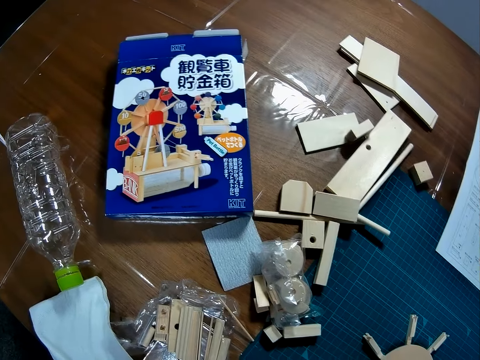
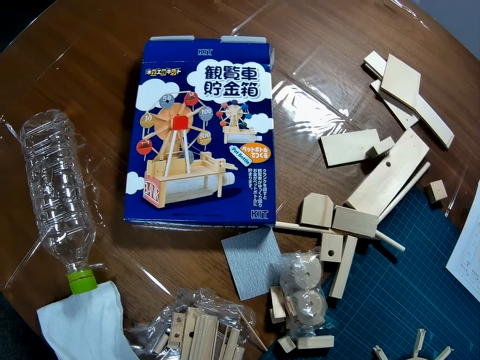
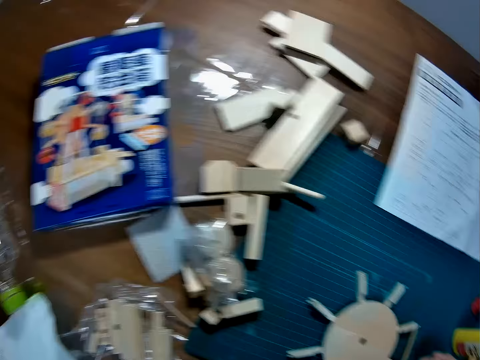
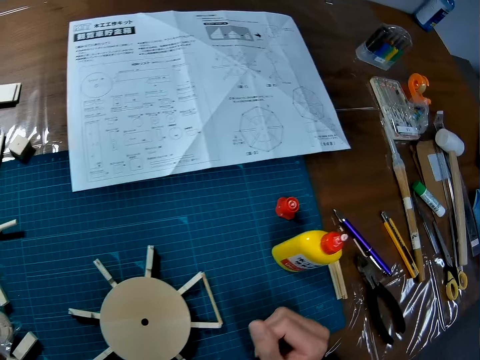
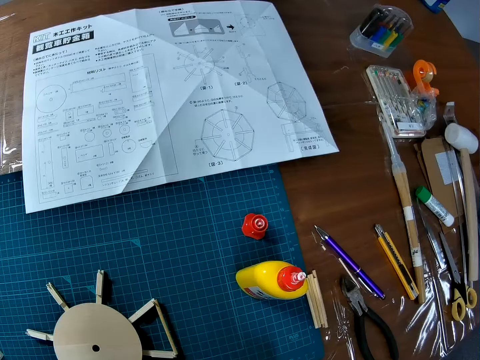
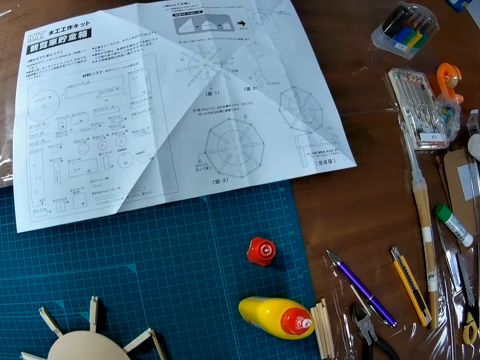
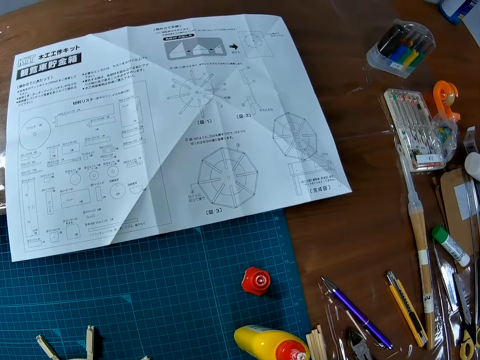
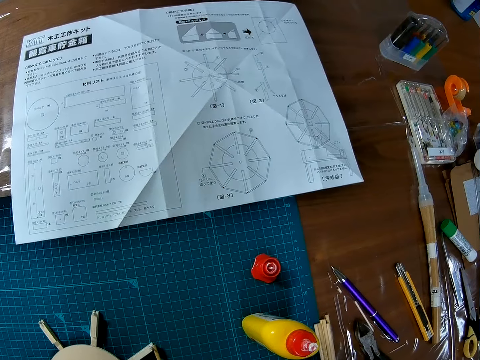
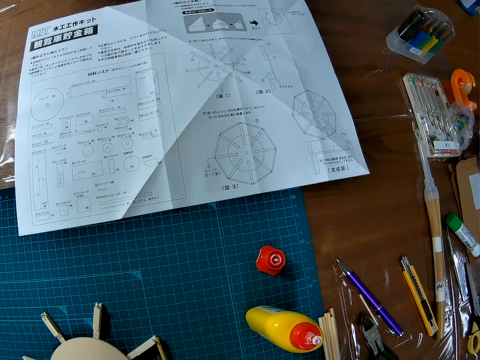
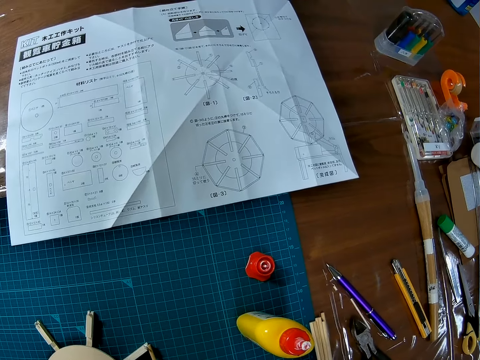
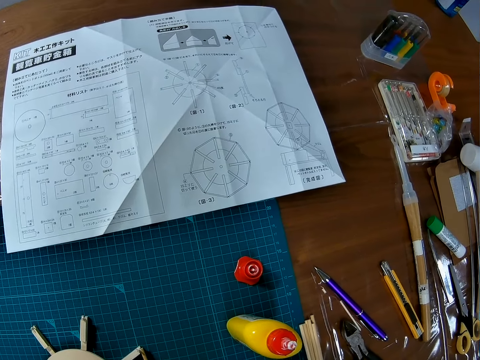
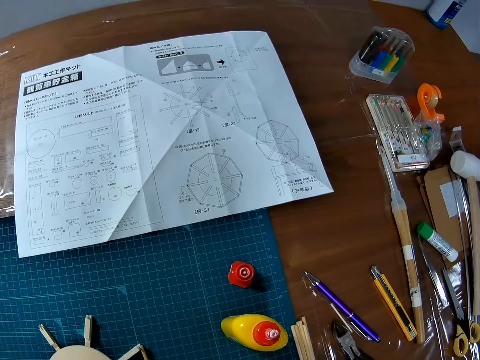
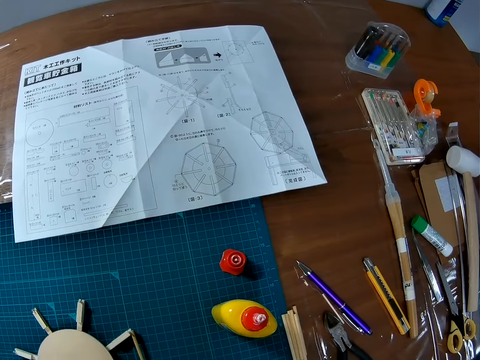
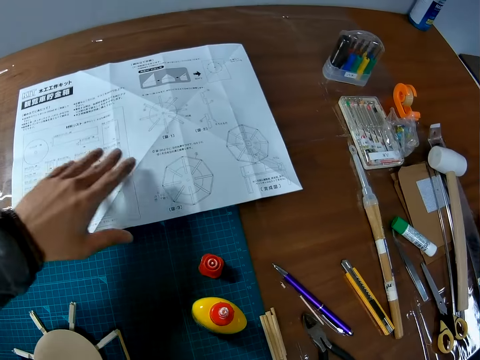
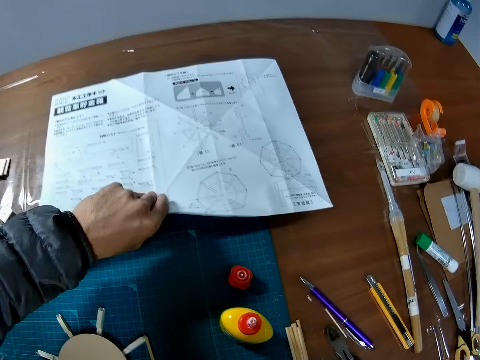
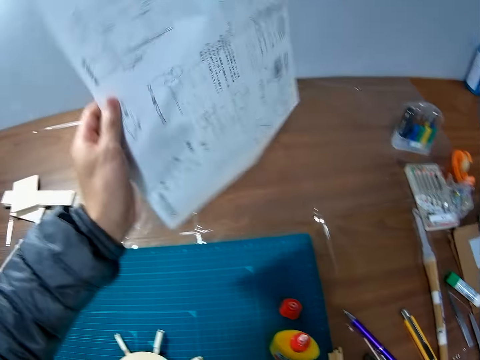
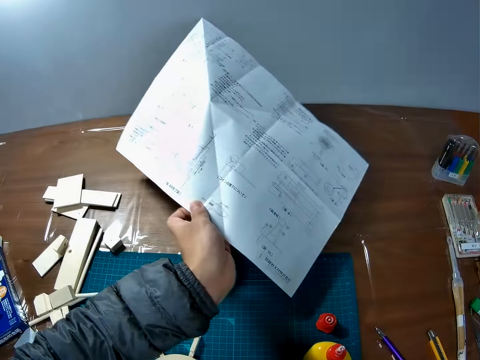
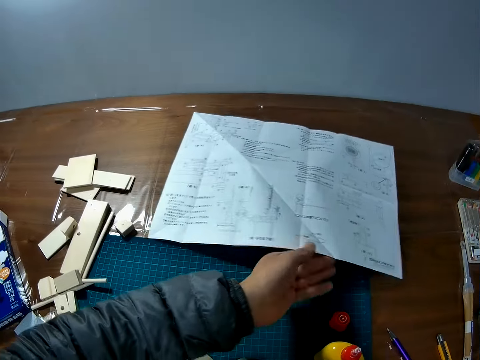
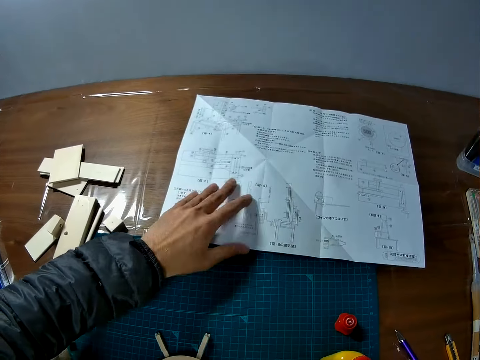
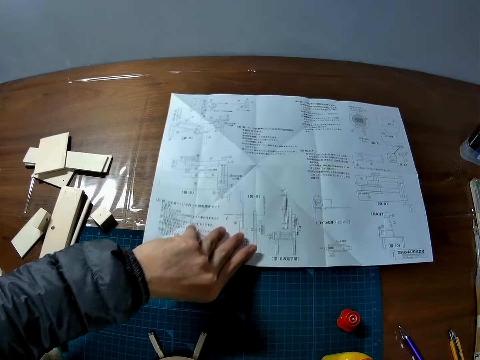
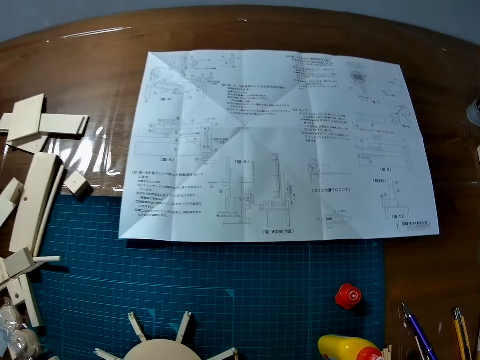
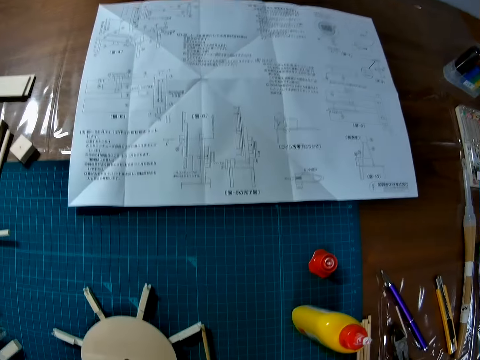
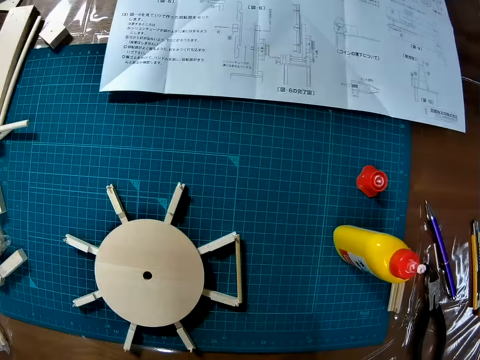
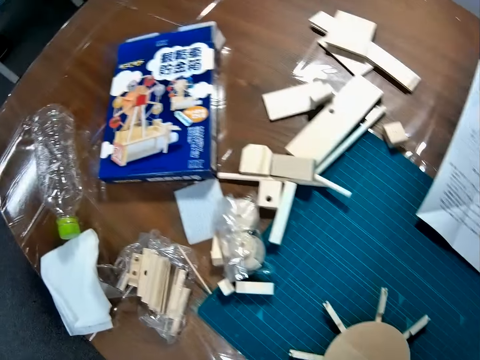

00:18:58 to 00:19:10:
The camera wearer picks something. They flip a sheet of craft paper on the table. They move the paper craft.

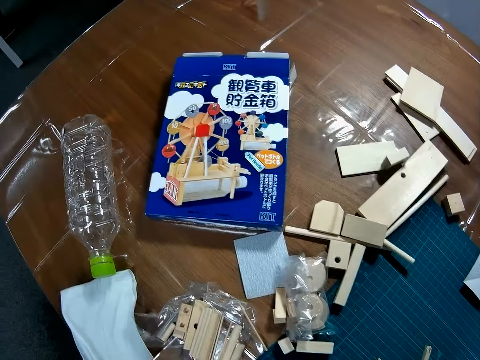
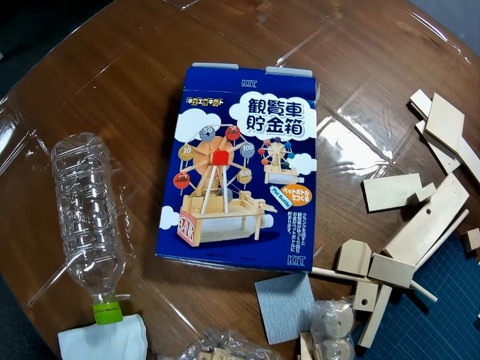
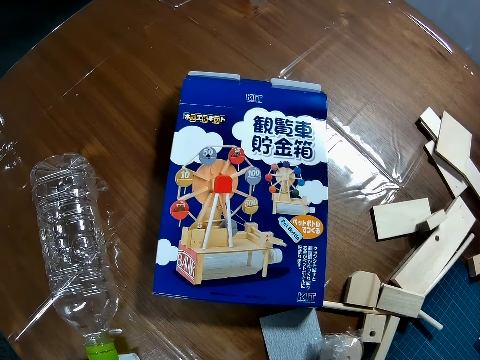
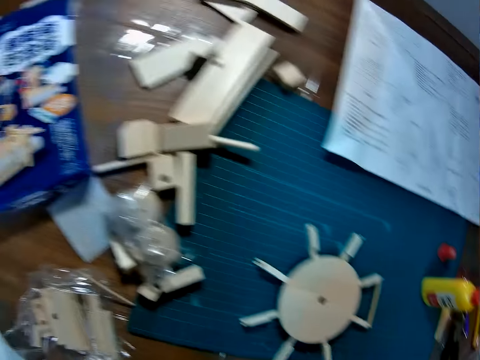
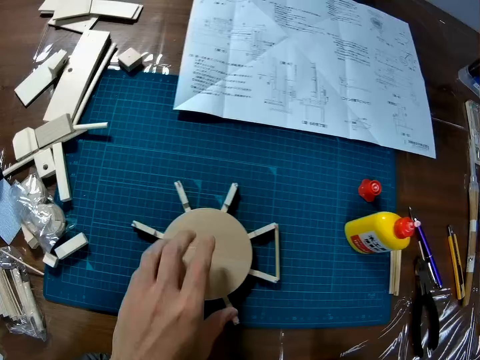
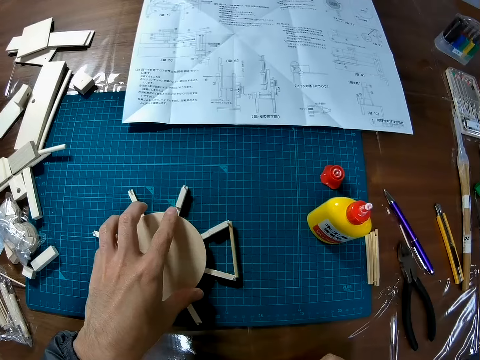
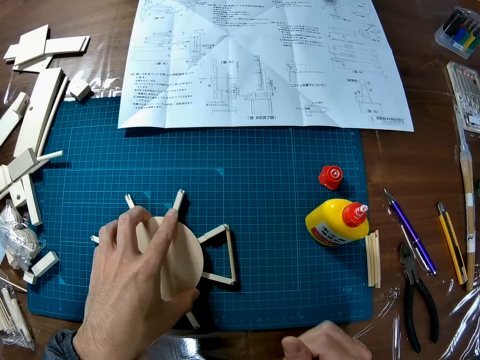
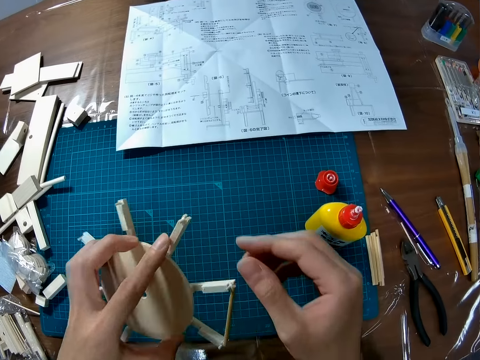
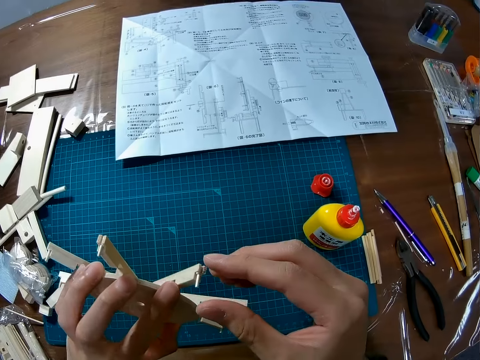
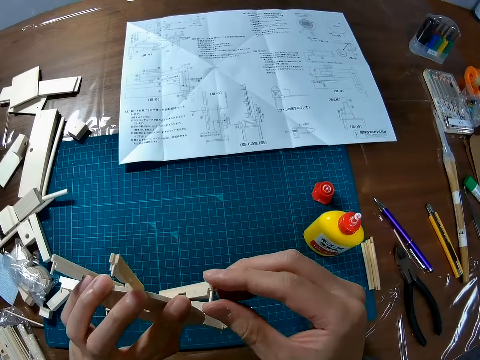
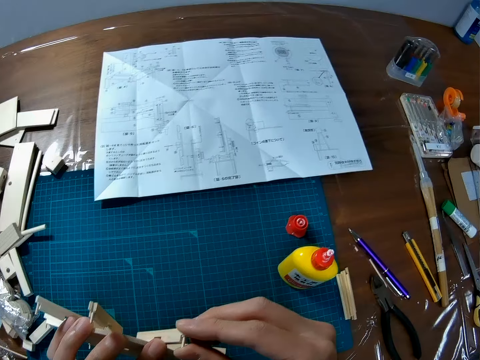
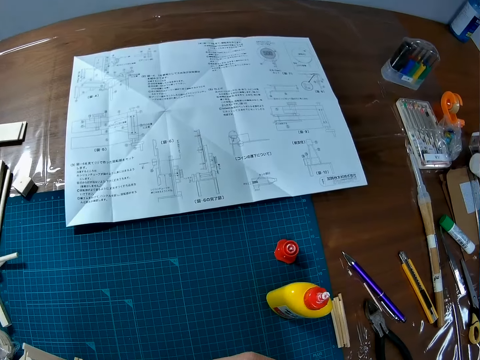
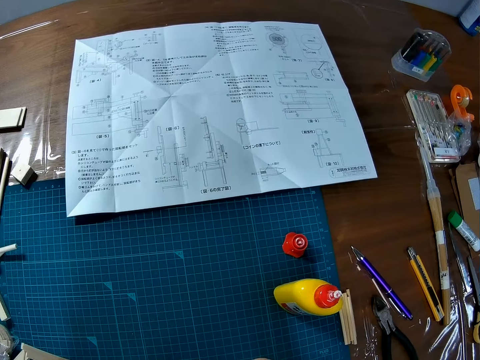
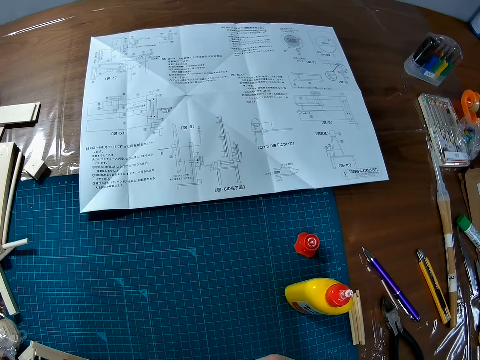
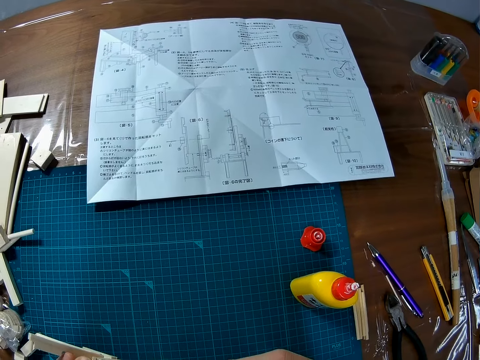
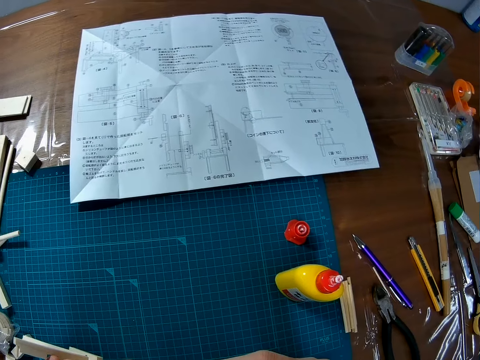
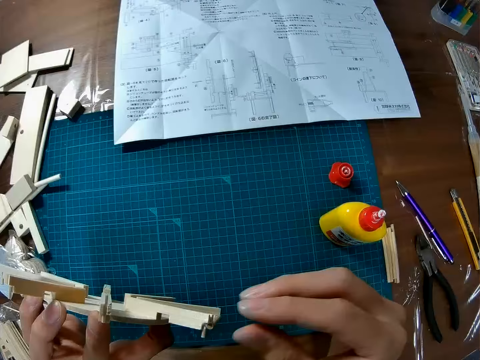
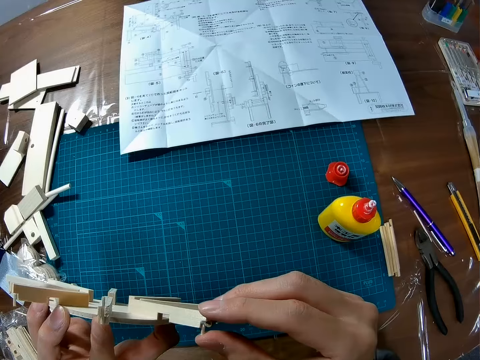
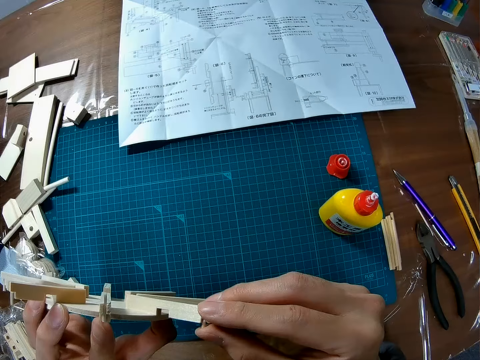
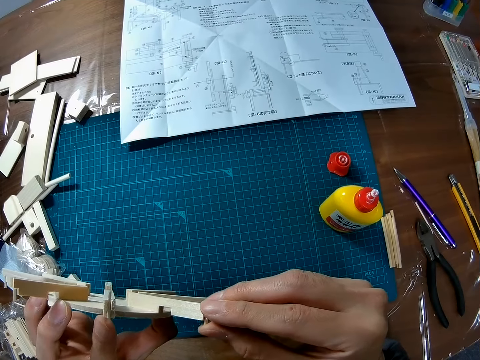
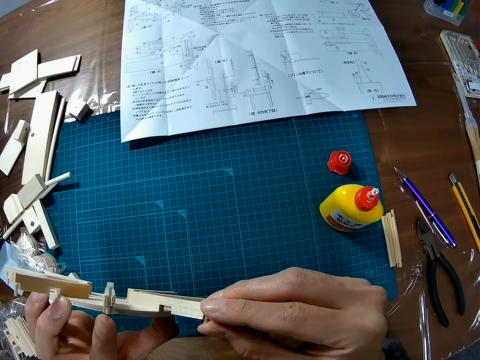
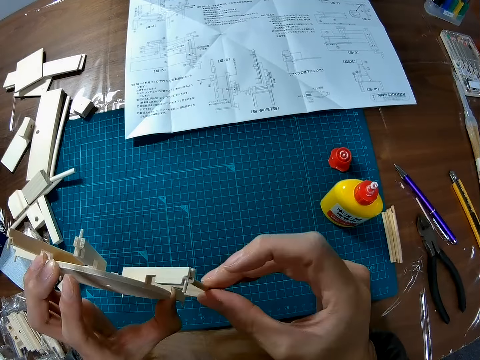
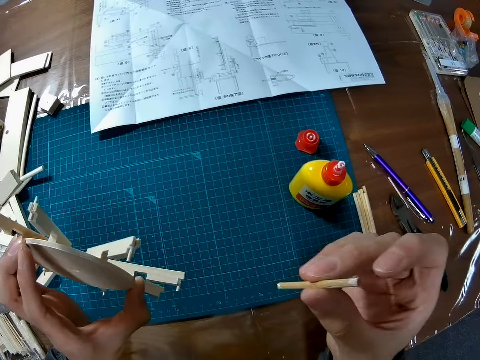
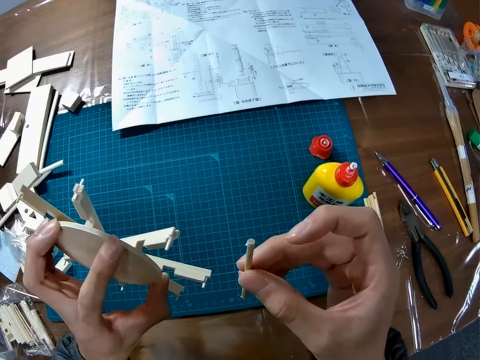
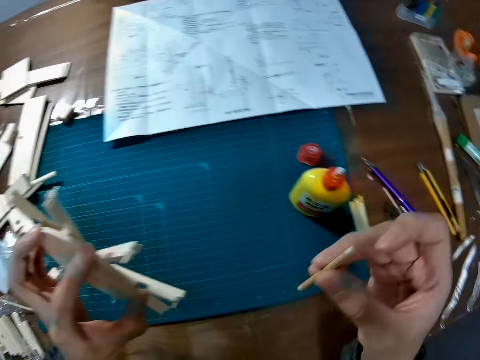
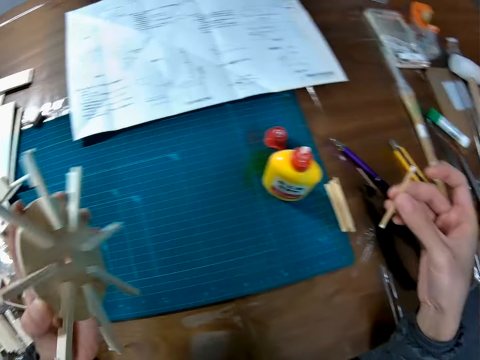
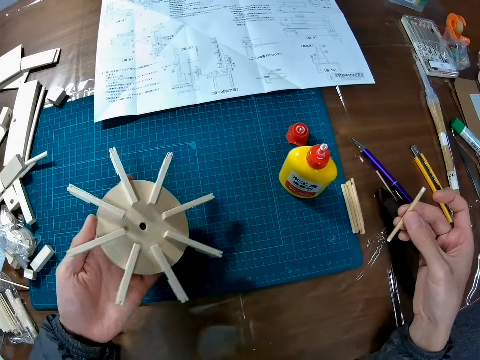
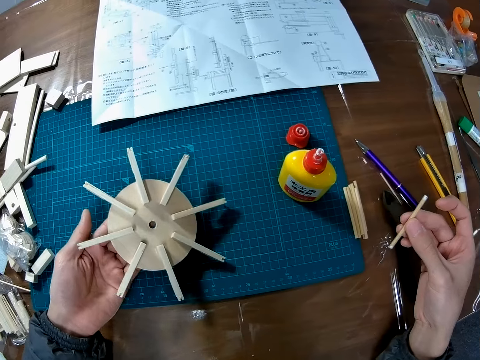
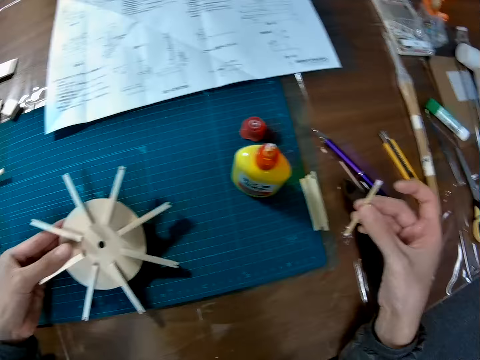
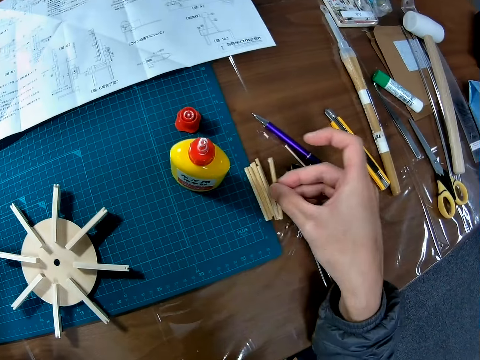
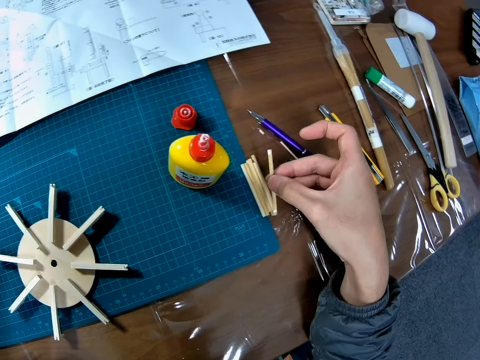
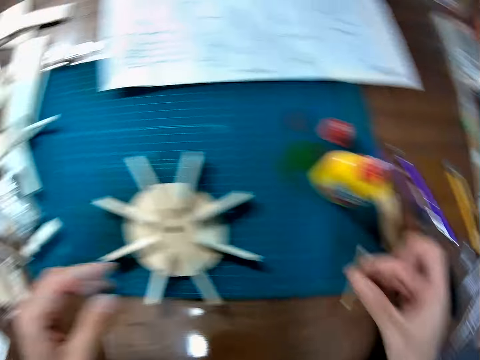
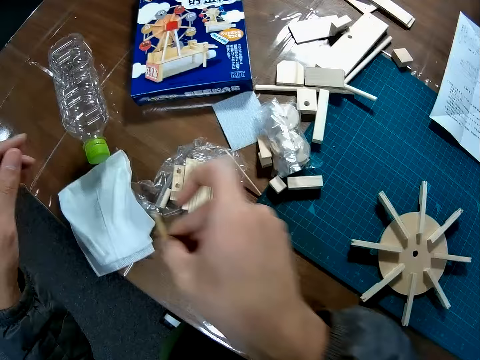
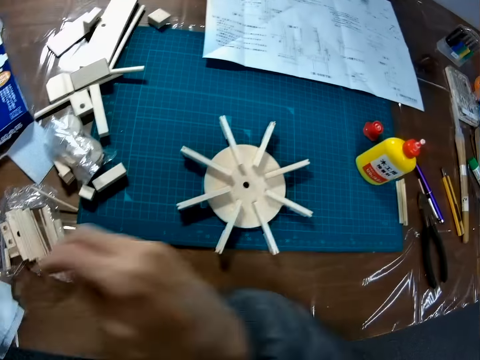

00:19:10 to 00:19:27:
The camera wearer picks the model craft. They carry the wooden part from the table and adjust the wooden part from the table. They remove the wooden piece from the wooden part. They place the model craft on the mat. They attempt to place the craft piece on the table. They drop the wooden part on the table.
